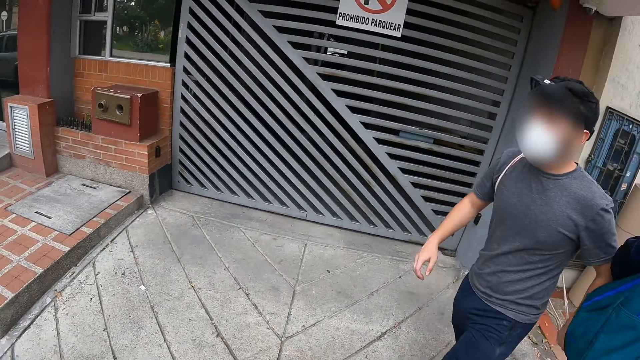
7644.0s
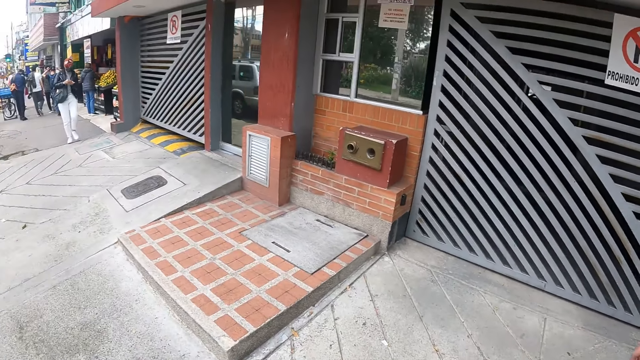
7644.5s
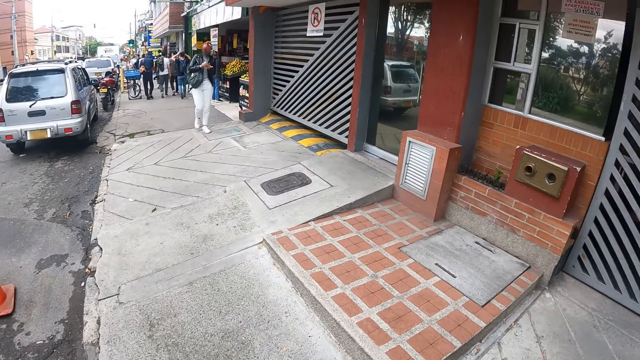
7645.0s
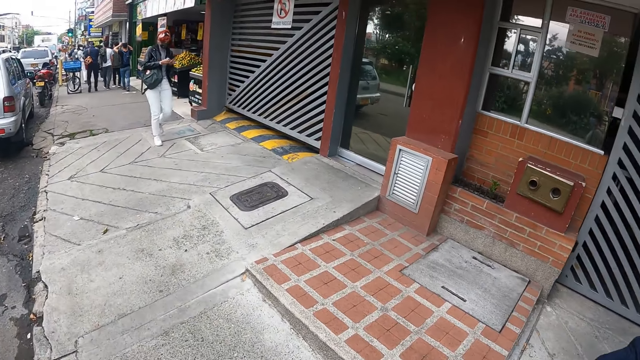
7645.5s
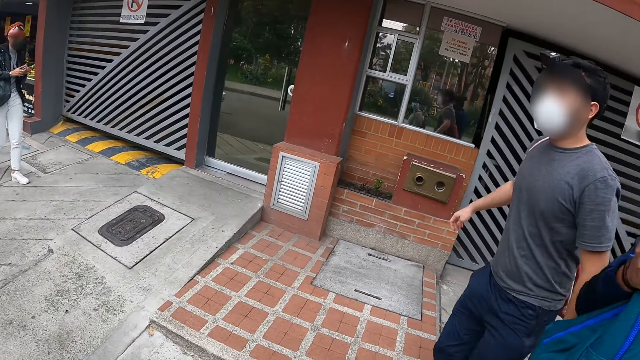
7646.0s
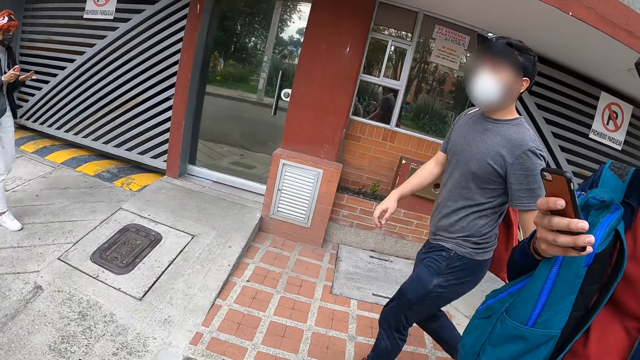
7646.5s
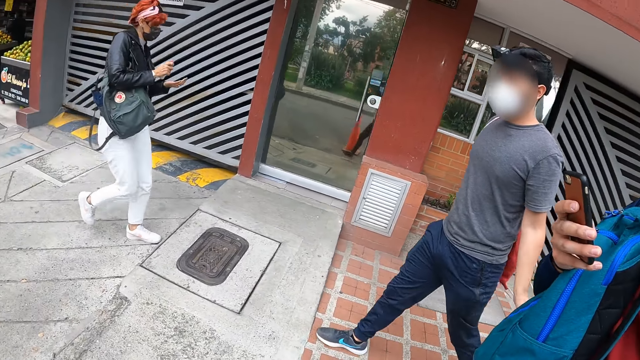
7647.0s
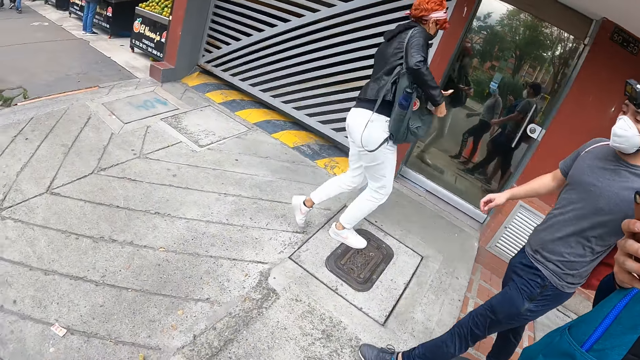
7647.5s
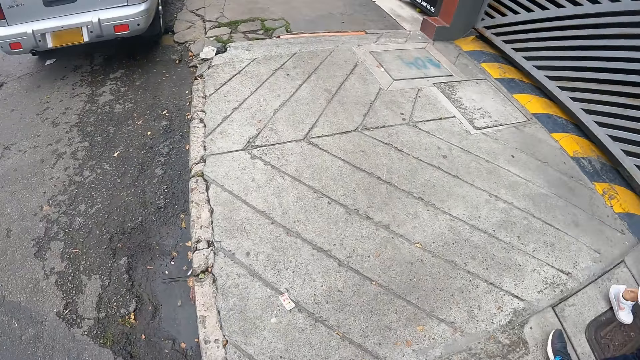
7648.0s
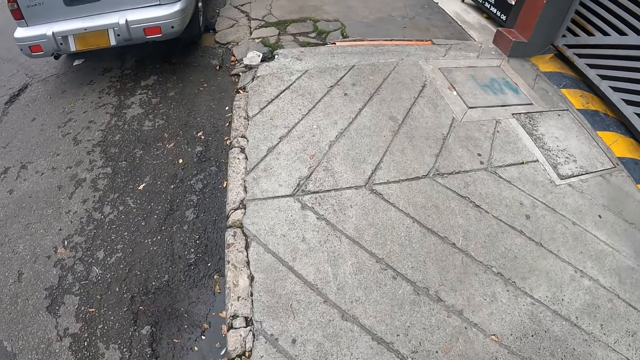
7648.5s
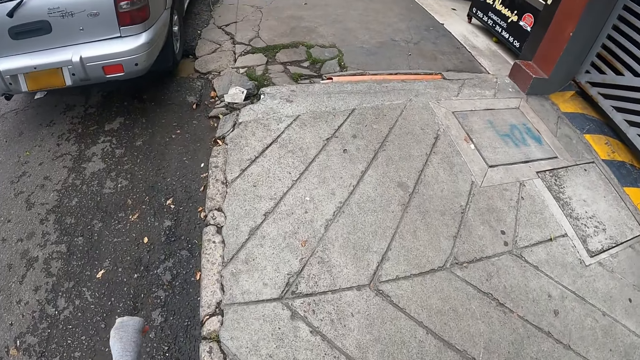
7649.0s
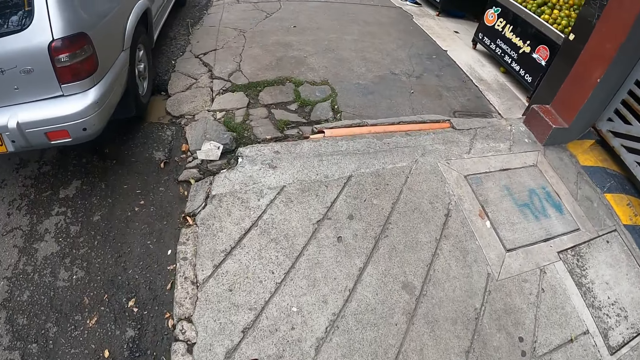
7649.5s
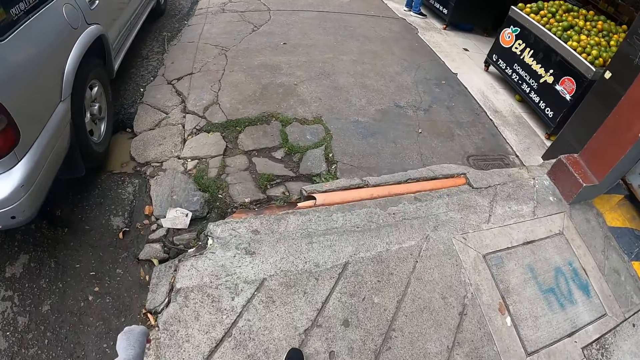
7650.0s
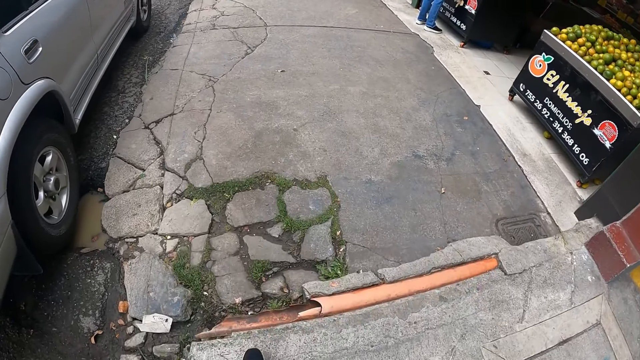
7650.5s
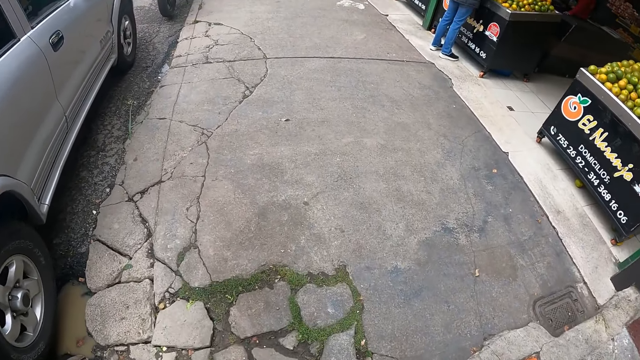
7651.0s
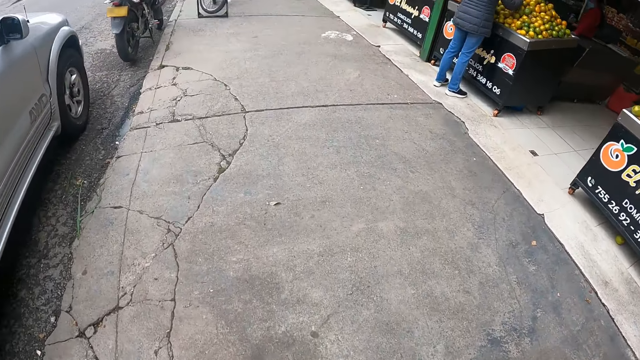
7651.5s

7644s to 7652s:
The man uses a phone with his right hand.

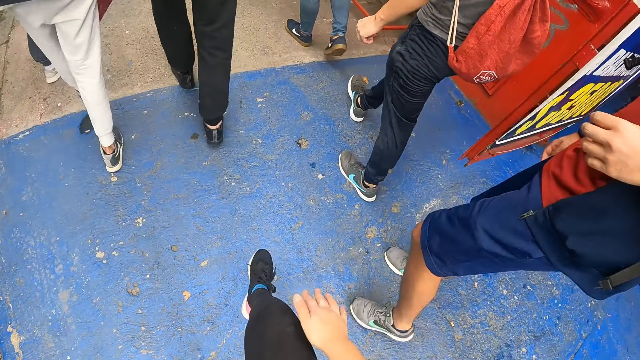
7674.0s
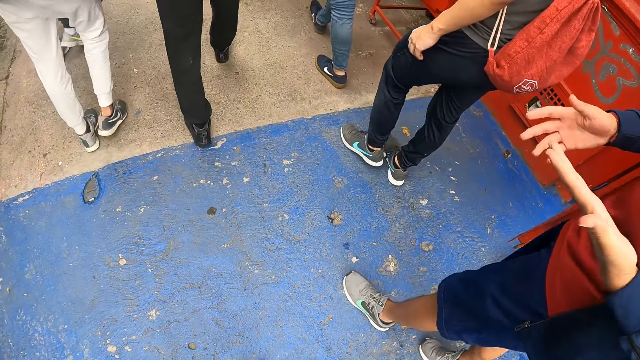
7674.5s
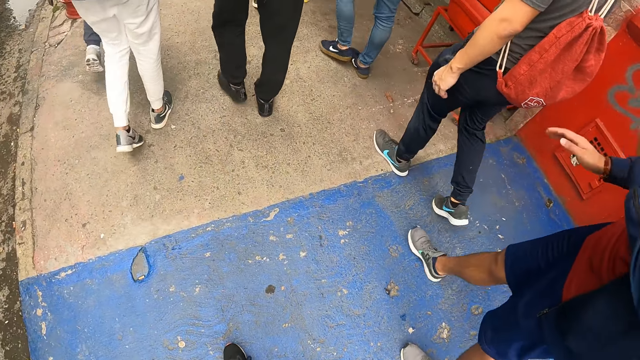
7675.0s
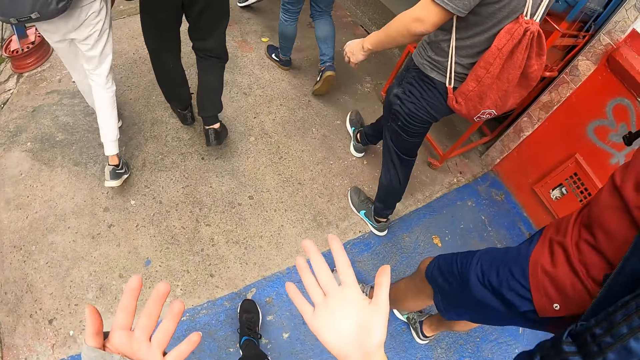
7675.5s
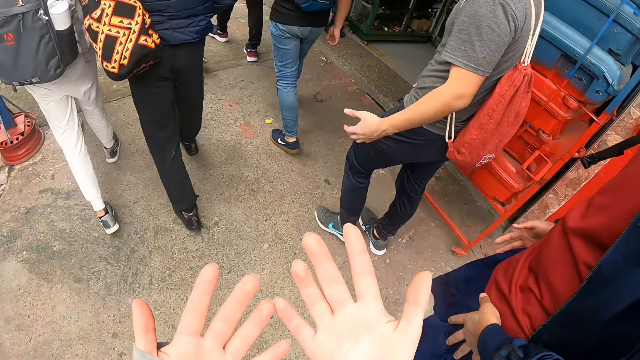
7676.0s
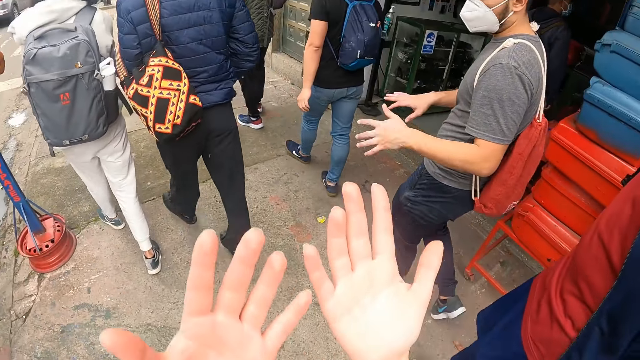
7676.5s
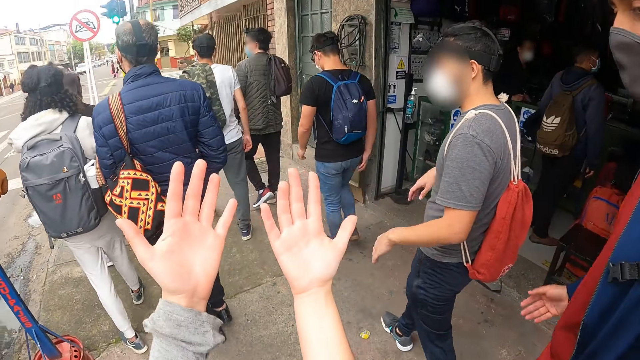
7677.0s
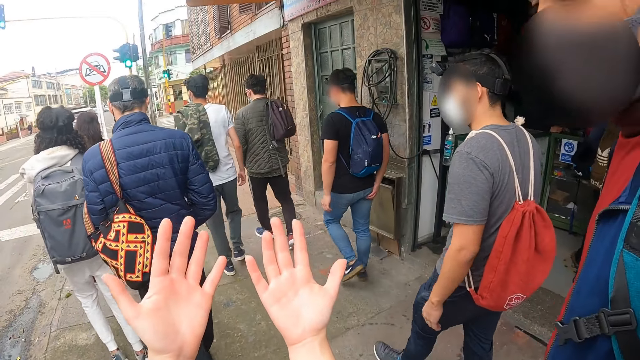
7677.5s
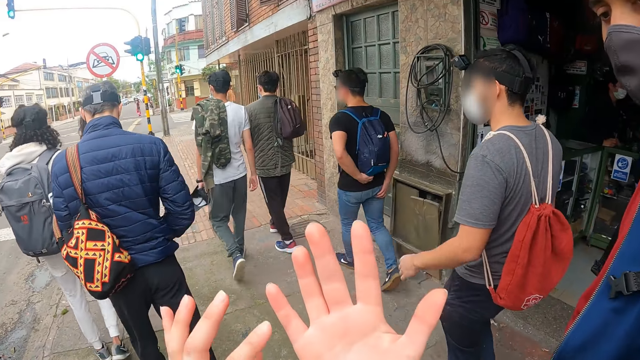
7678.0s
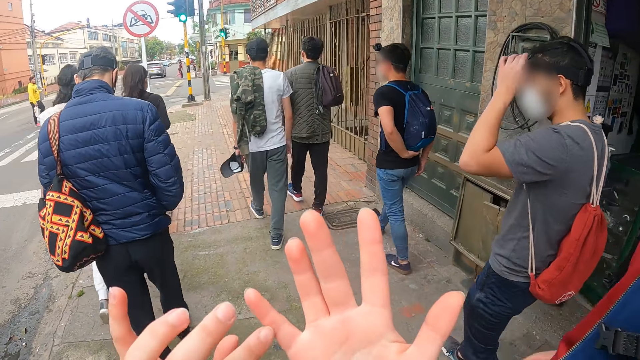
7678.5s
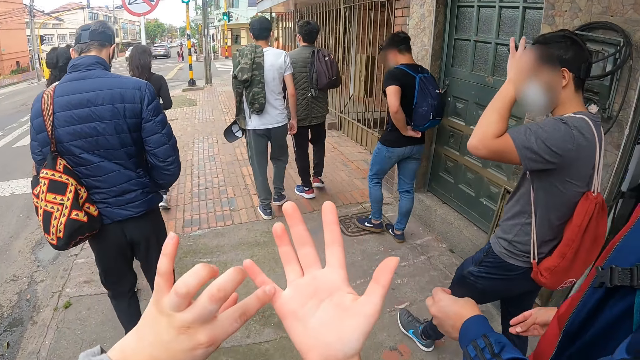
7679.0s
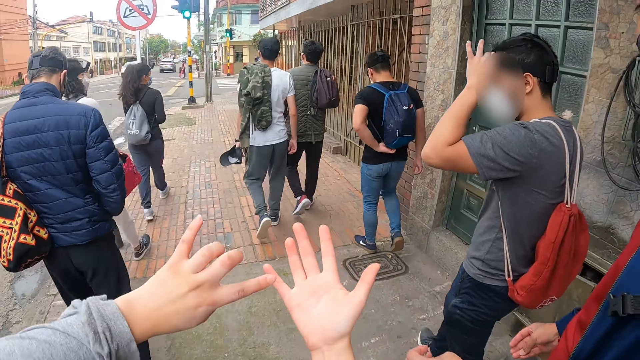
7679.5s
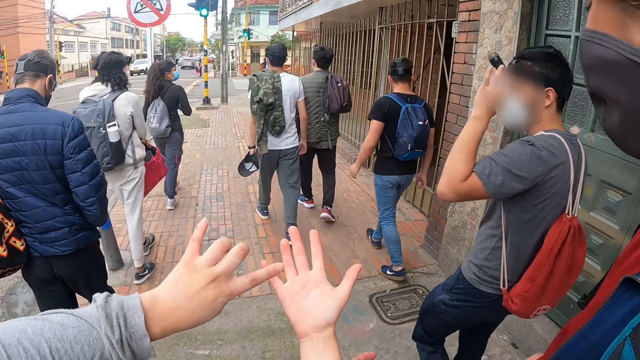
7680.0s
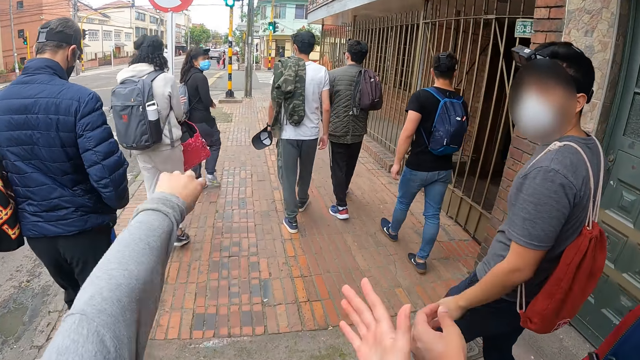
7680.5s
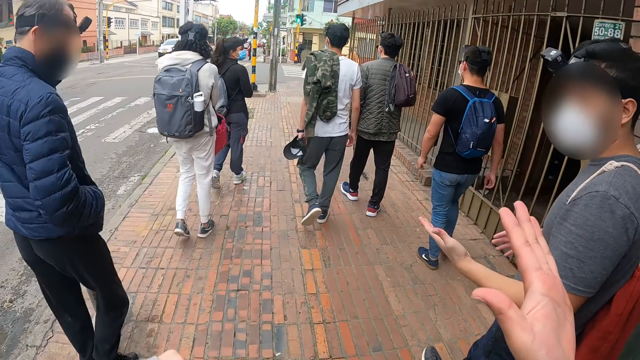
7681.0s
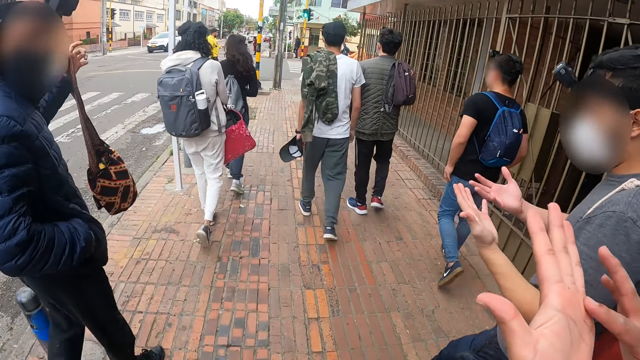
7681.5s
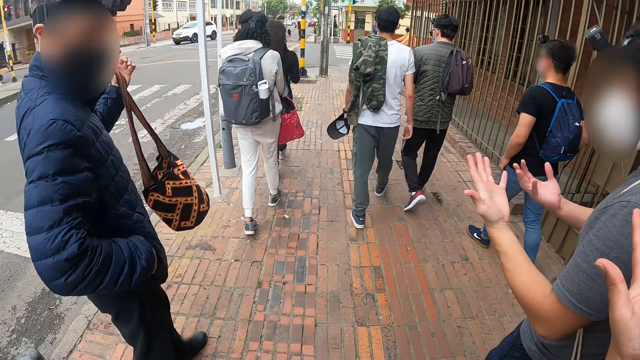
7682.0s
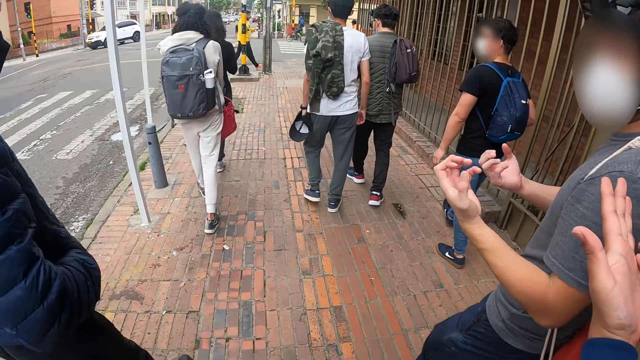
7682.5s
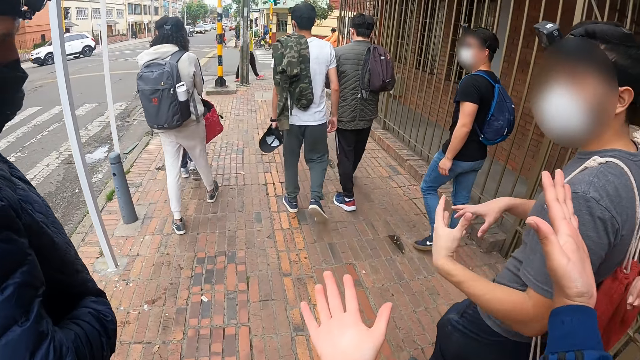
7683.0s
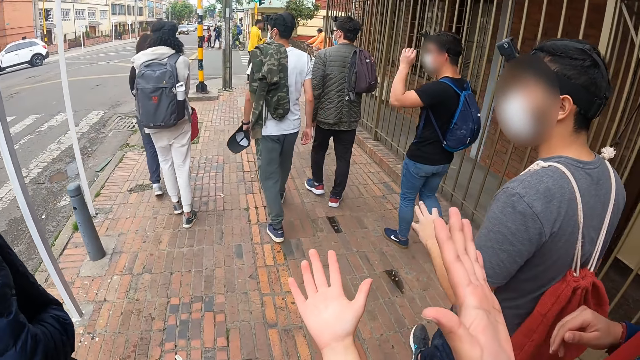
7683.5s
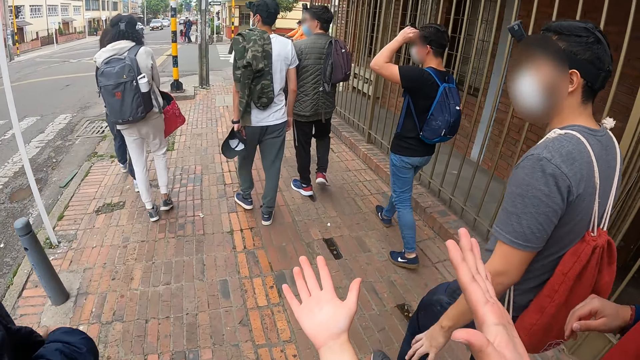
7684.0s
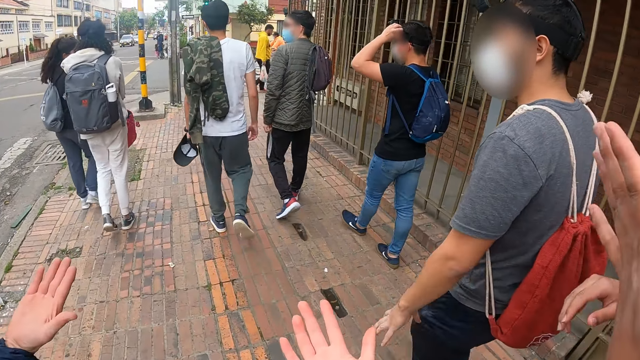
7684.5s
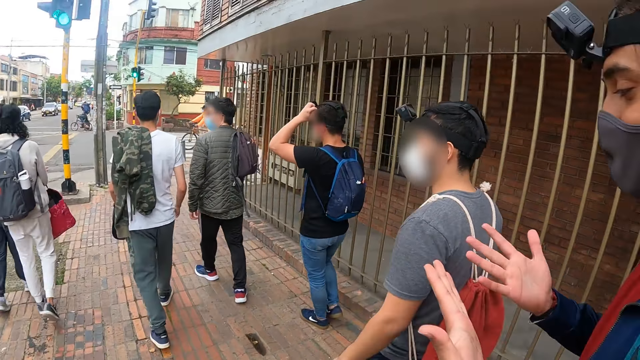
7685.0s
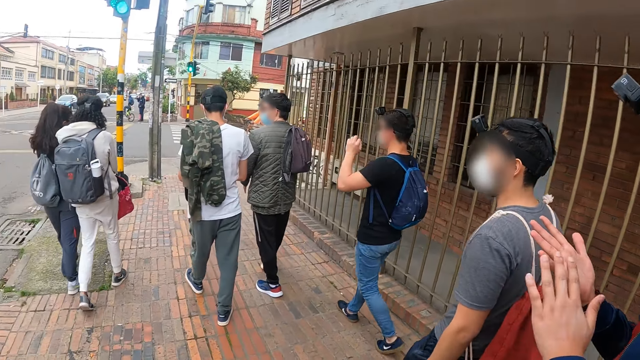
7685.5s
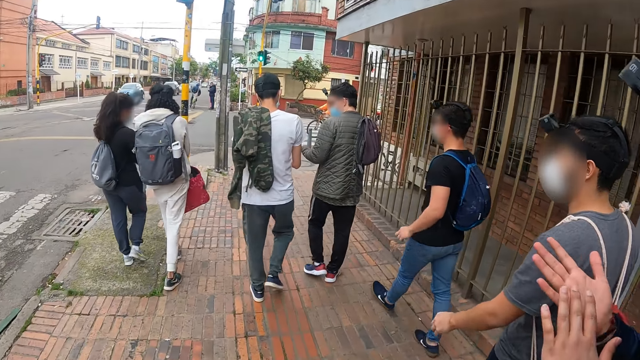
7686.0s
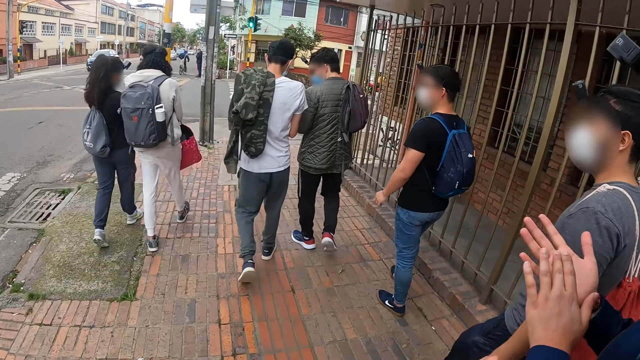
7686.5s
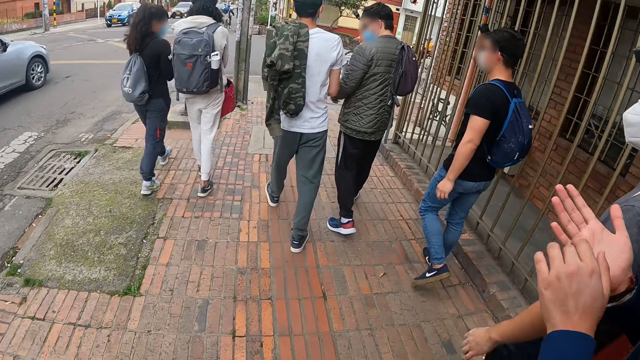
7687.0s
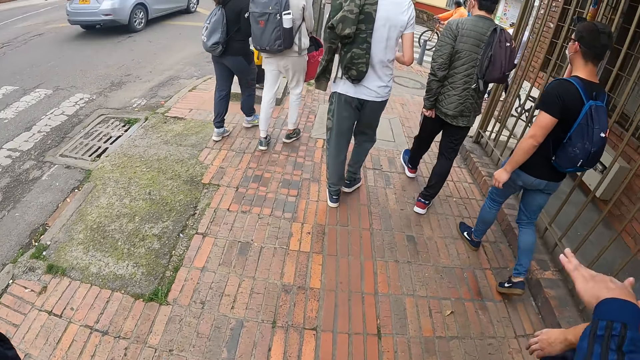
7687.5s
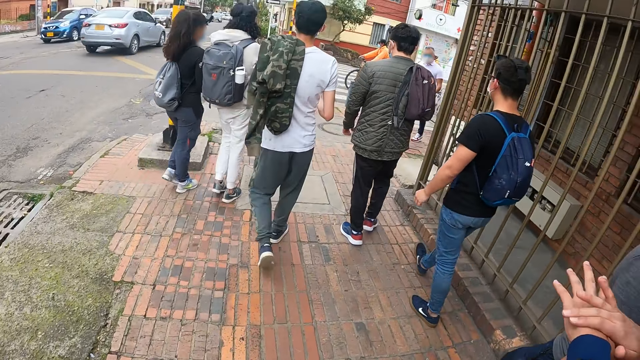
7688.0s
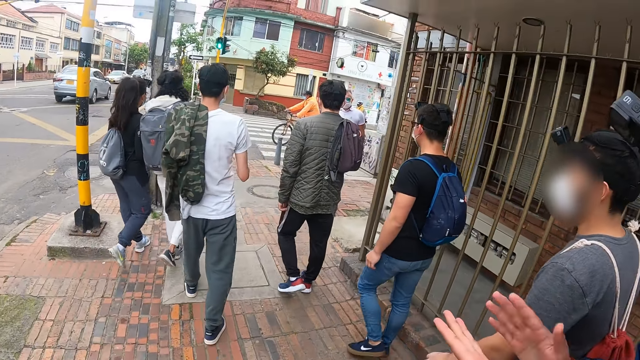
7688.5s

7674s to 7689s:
The camera wearer interacts with the man. He looks at his fingers. He dialogues with the man.
